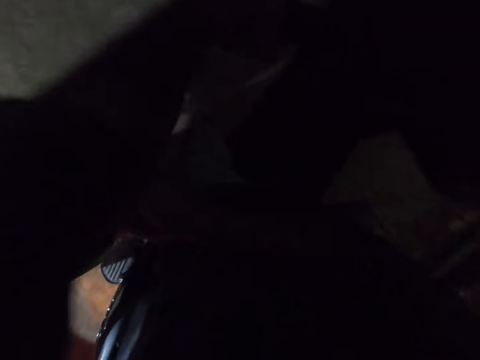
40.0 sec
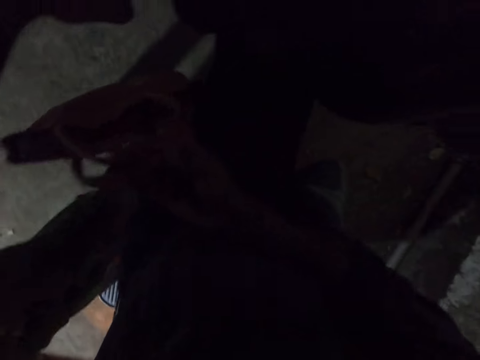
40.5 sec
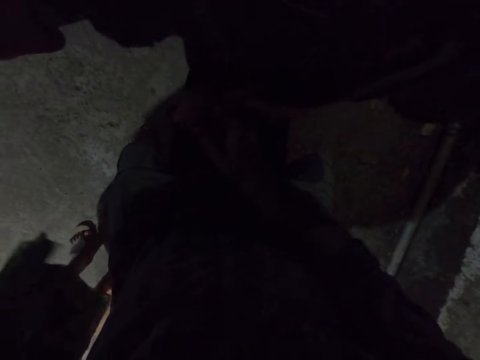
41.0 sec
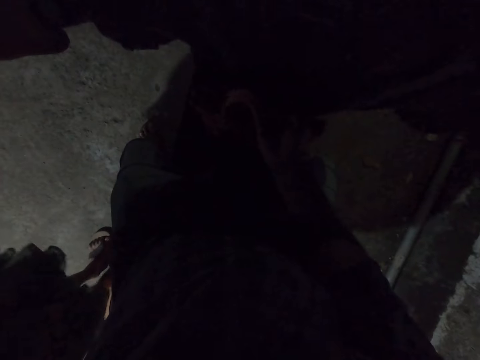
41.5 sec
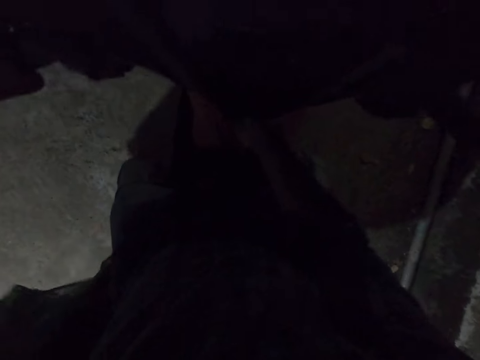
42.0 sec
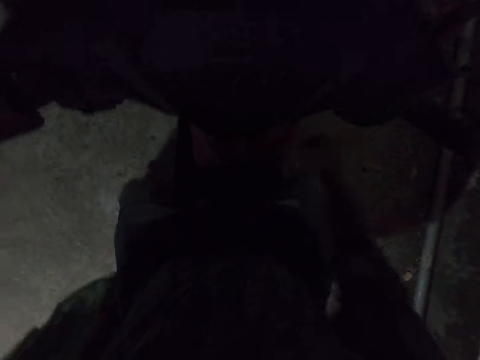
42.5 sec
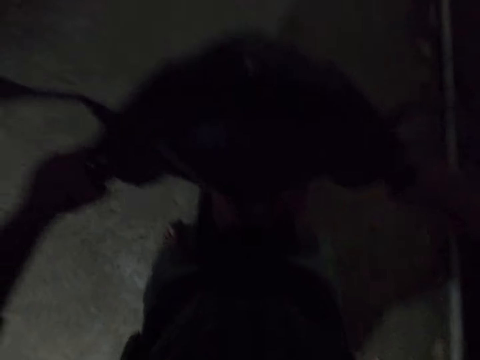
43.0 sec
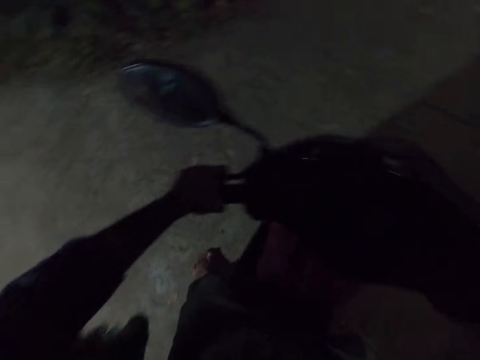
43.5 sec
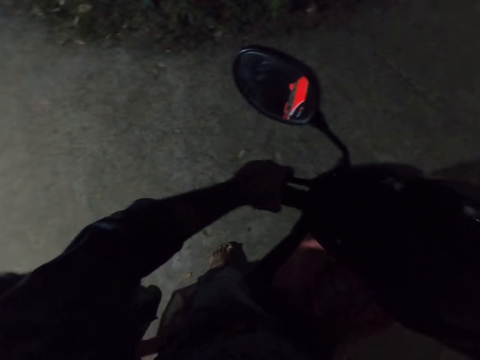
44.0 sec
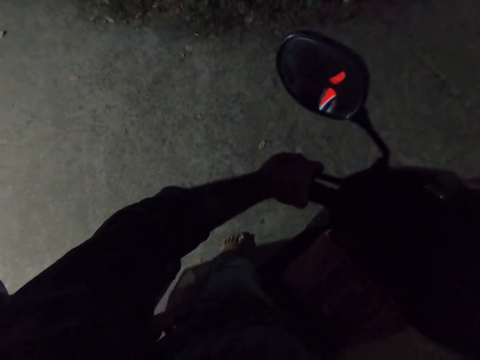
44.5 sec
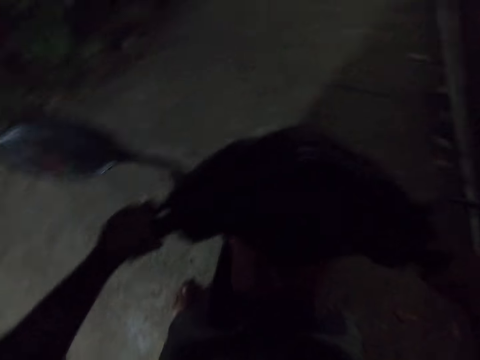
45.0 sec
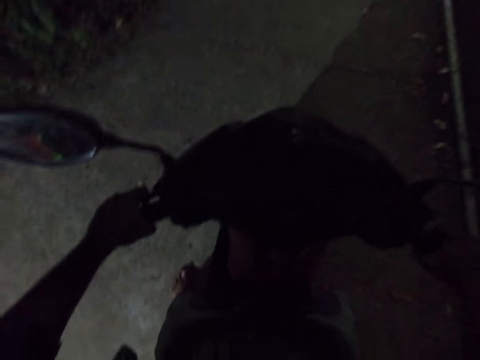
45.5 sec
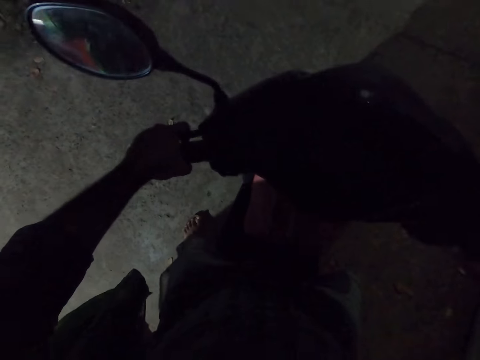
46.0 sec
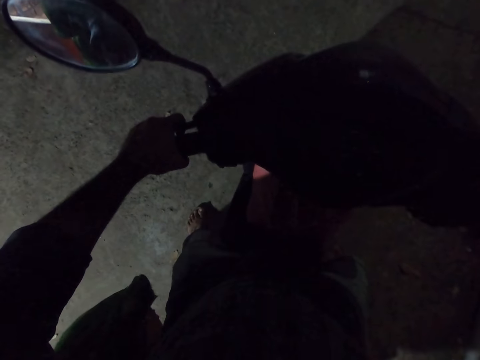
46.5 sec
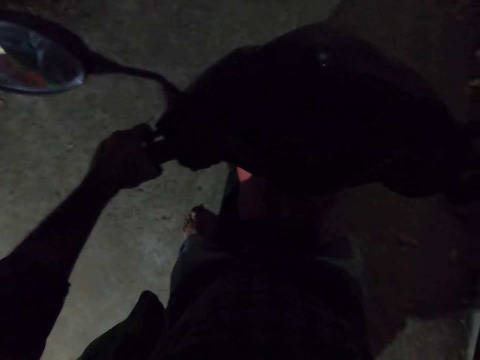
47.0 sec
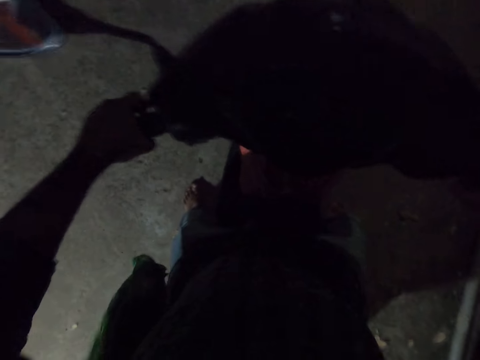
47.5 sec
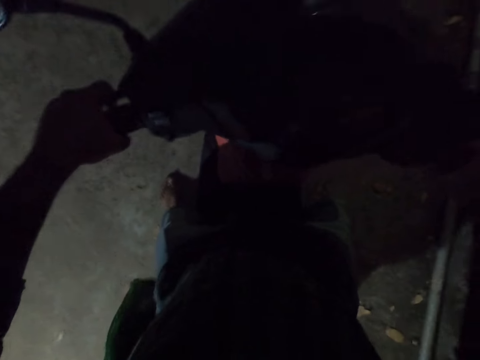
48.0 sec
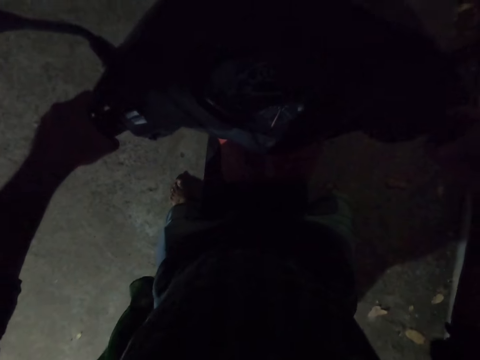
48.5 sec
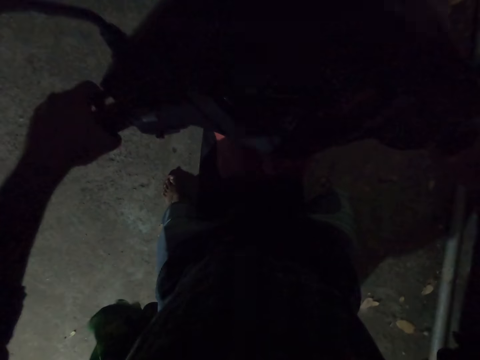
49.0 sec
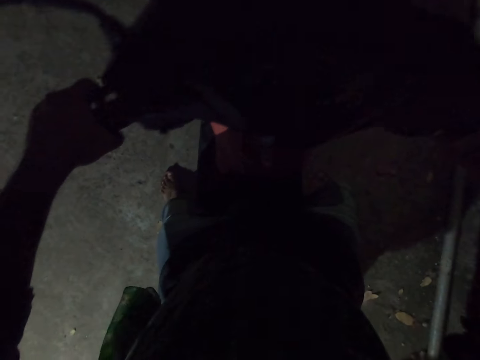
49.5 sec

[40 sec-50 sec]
The camera wearer takes the hand bag from a person. The person sits on the scooter and climbs the motorcycle.

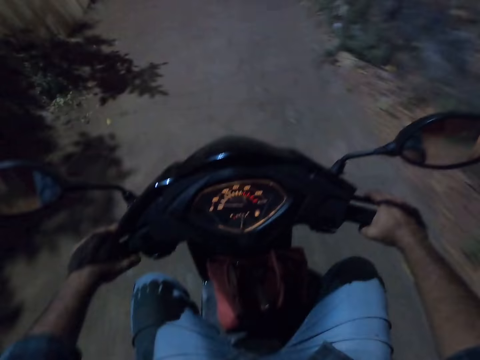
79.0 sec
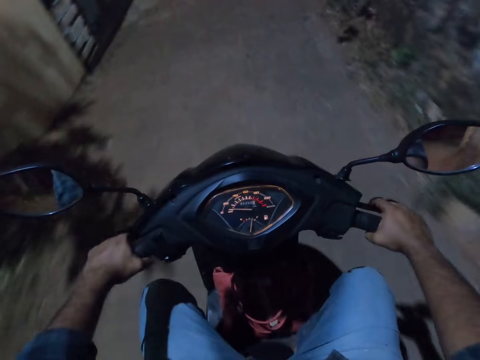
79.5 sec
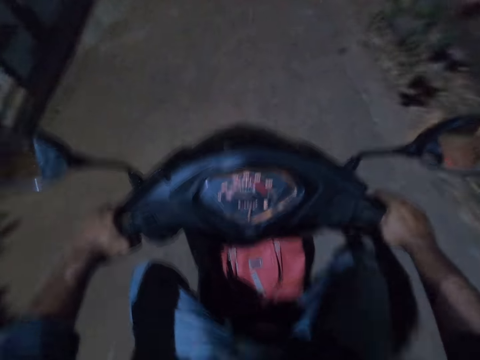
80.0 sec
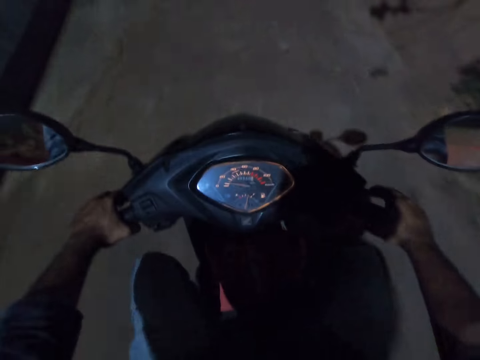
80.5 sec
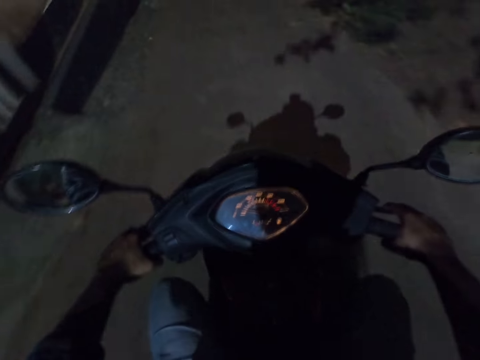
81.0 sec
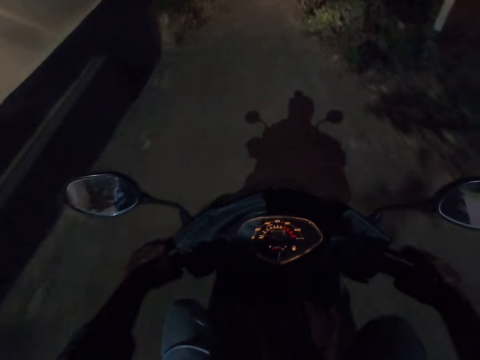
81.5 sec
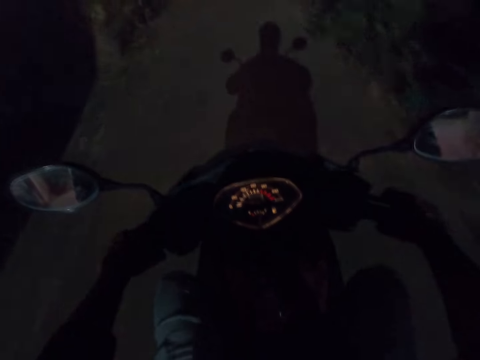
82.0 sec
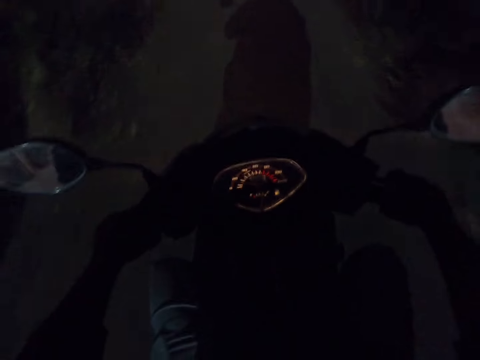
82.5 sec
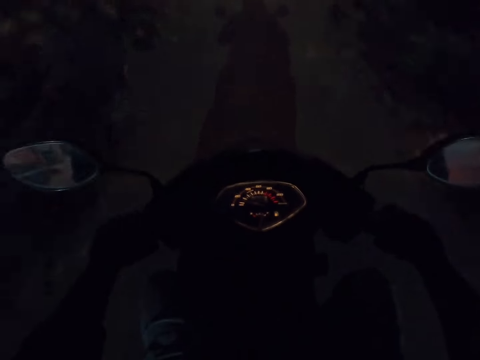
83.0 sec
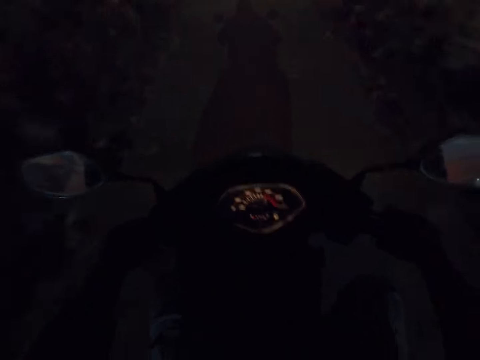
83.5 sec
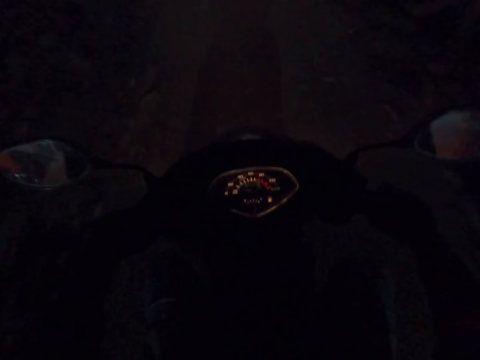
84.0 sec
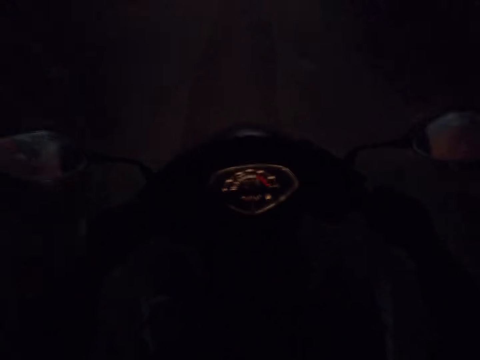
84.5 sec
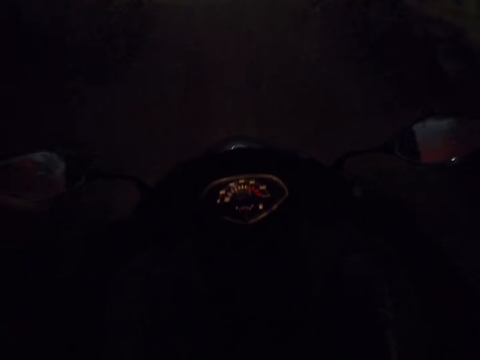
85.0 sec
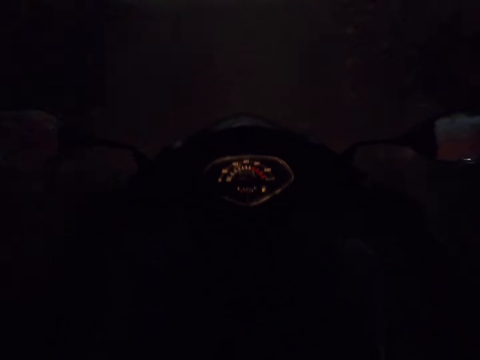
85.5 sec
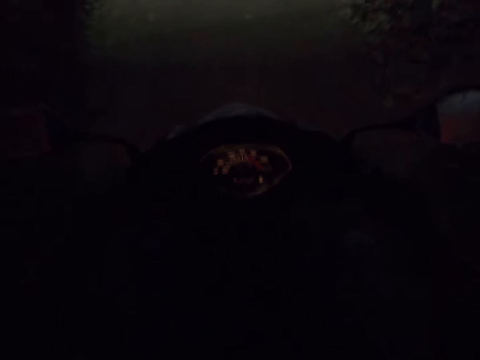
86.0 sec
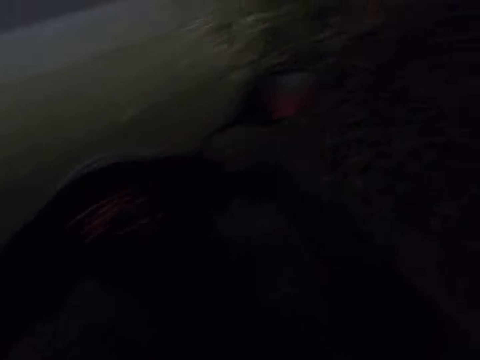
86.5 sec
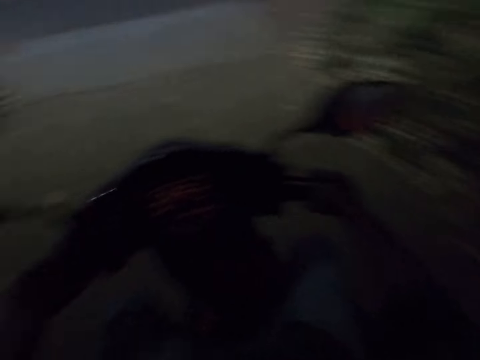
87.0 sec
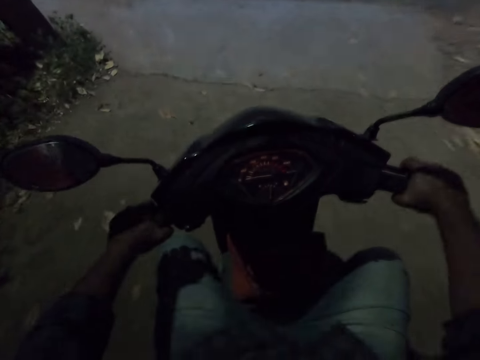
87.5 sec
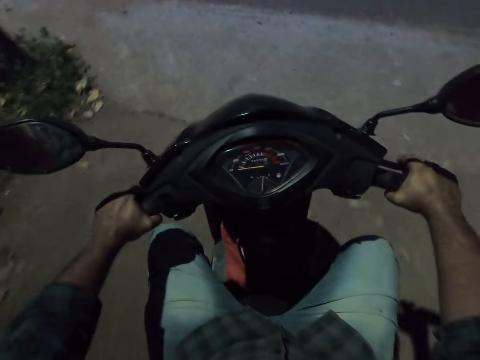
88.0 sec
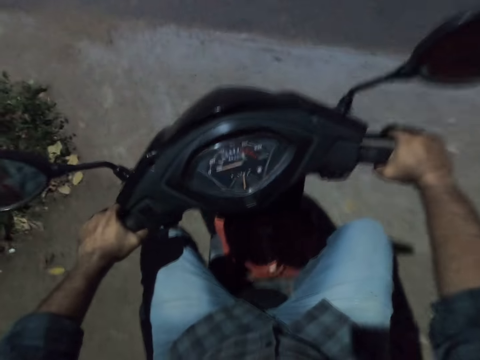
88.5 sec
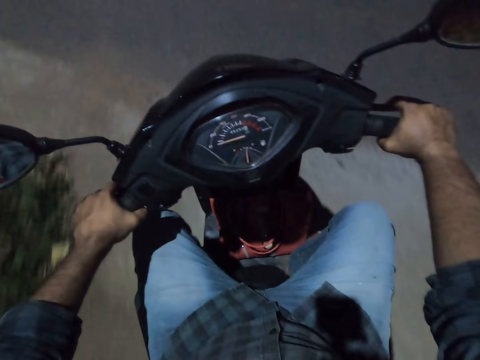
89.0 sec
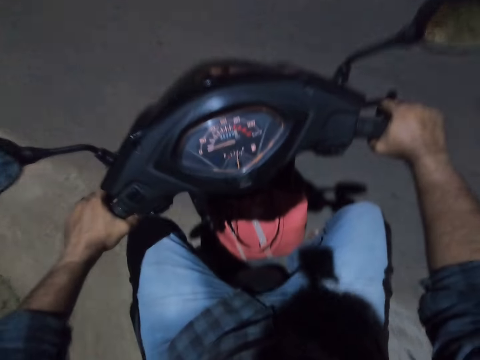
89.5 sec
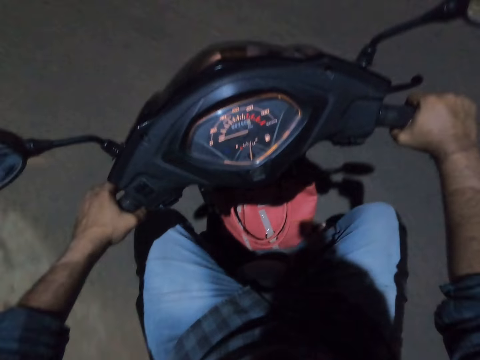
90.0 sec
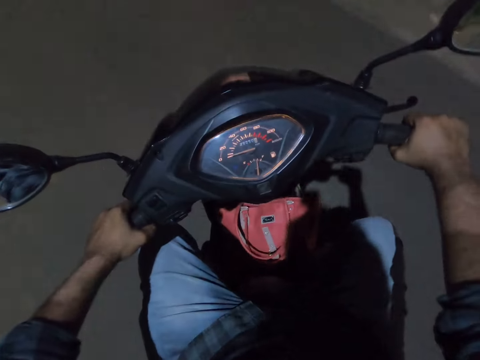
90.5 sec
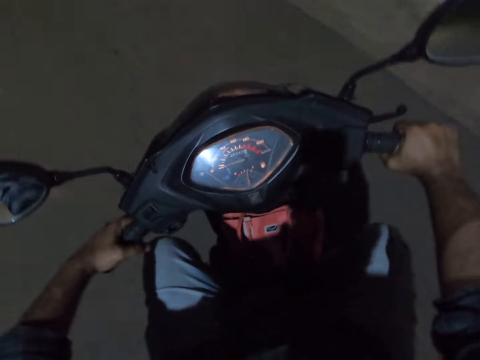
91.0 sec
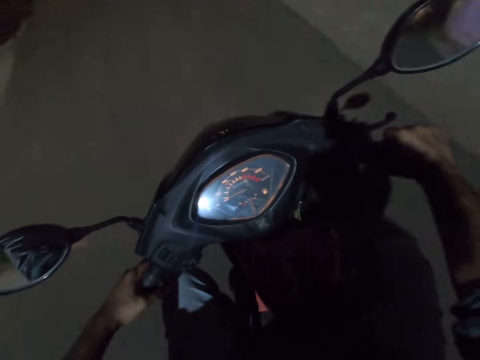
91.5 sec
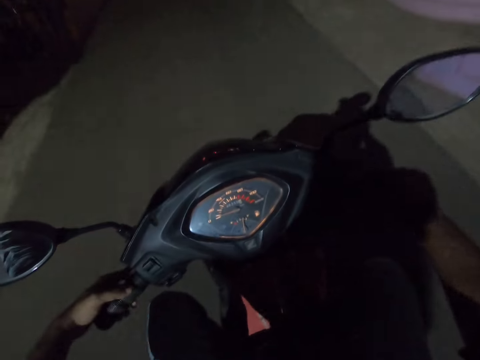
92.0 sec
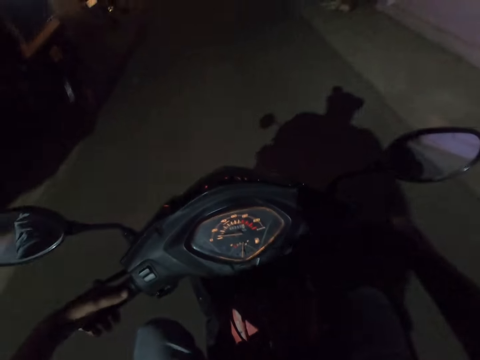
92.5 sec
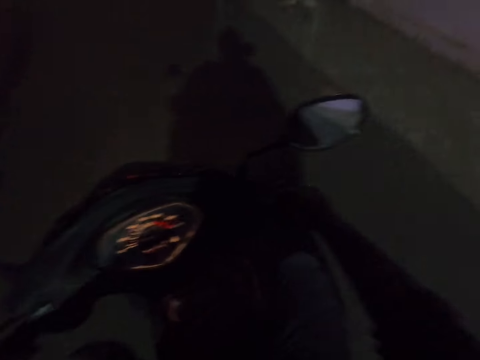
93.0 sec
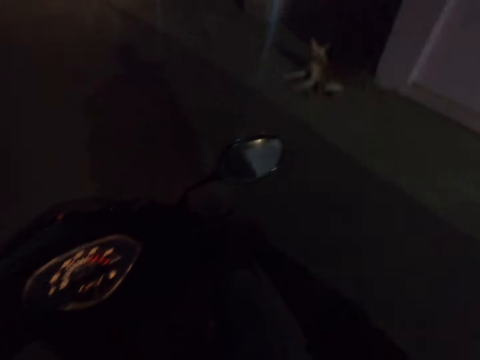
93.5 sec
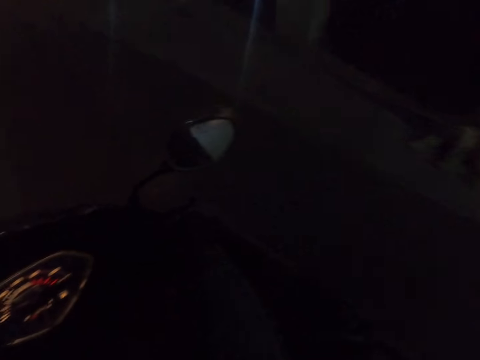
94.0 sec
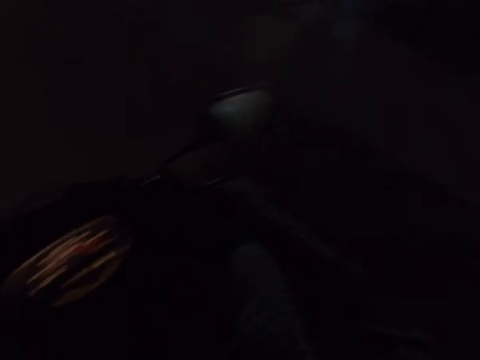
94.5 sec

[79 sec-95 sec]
The camera wearer talks to a person. They interact with the person. They drive the motorcycle on the road with the person. They ride the scooter.
